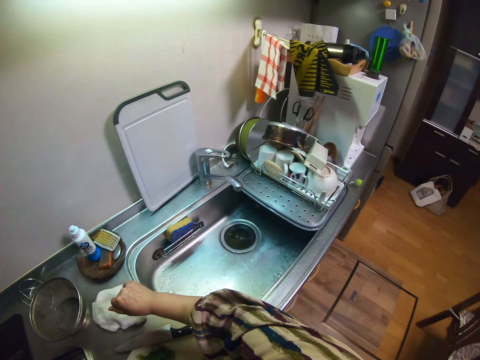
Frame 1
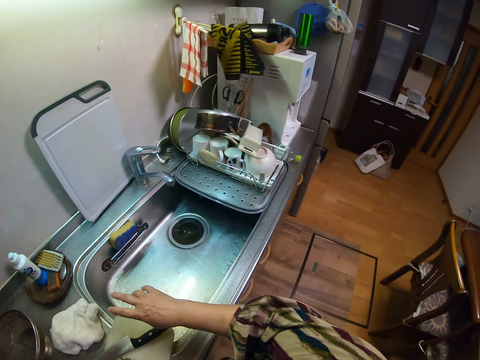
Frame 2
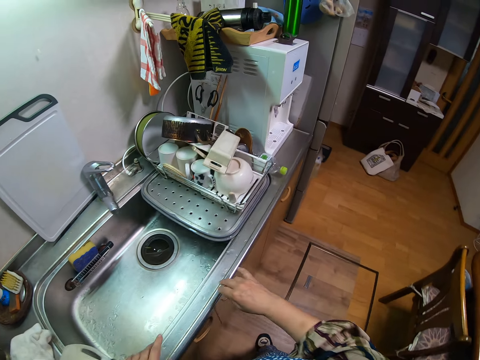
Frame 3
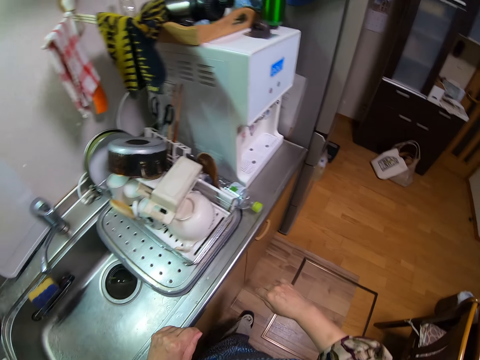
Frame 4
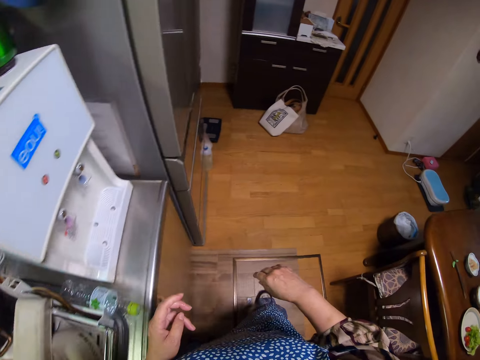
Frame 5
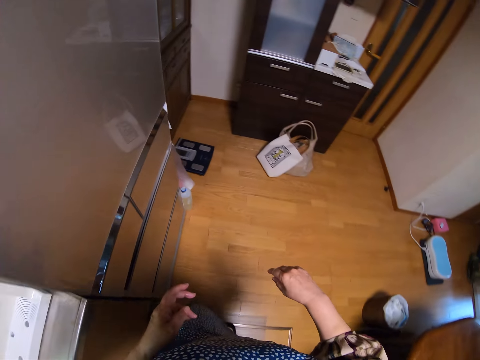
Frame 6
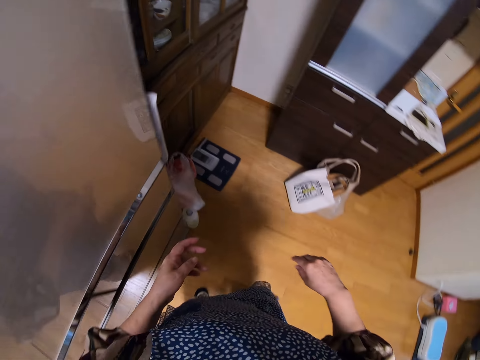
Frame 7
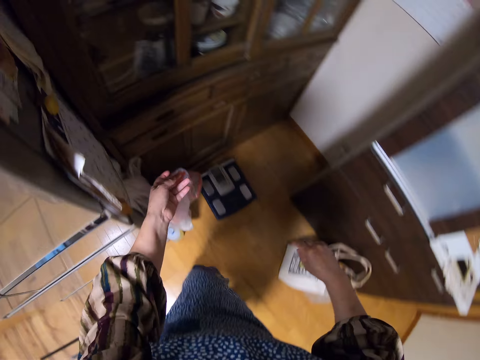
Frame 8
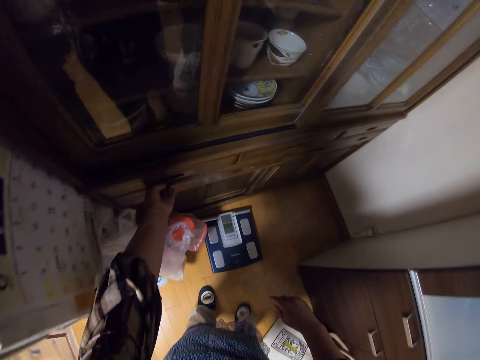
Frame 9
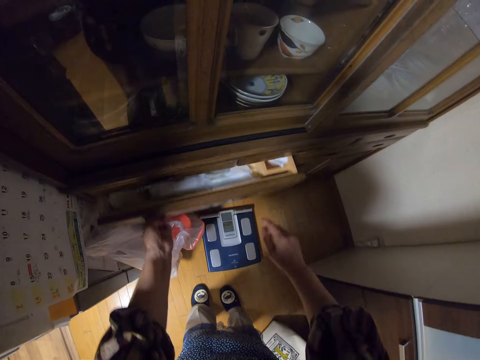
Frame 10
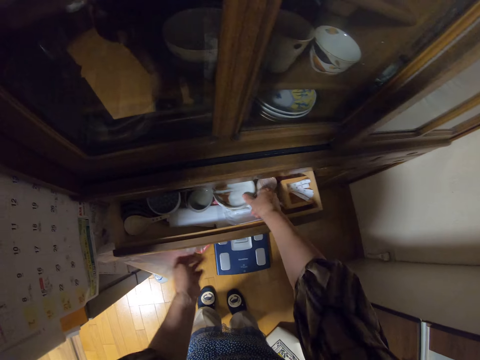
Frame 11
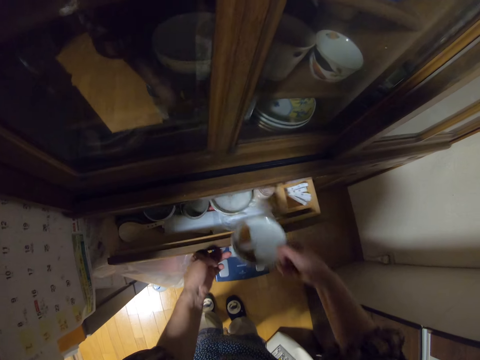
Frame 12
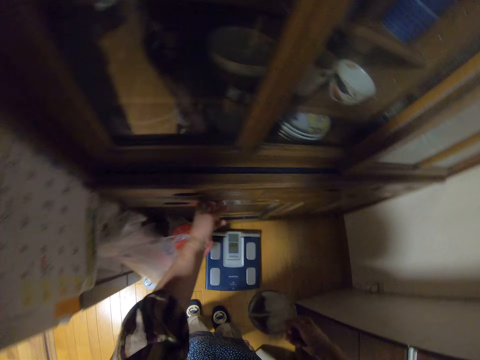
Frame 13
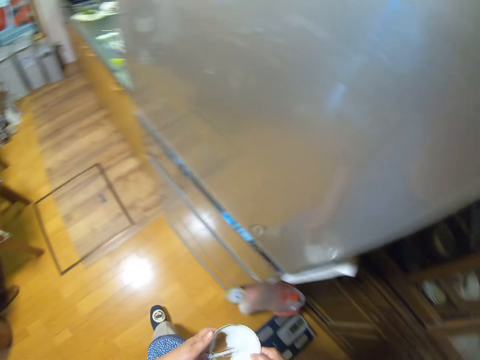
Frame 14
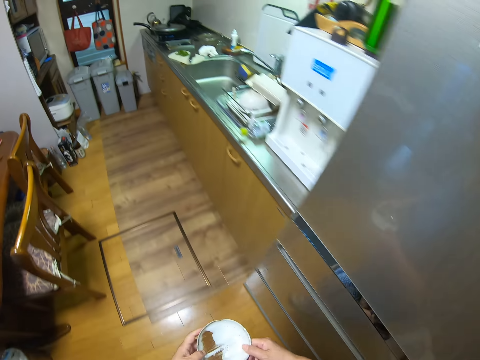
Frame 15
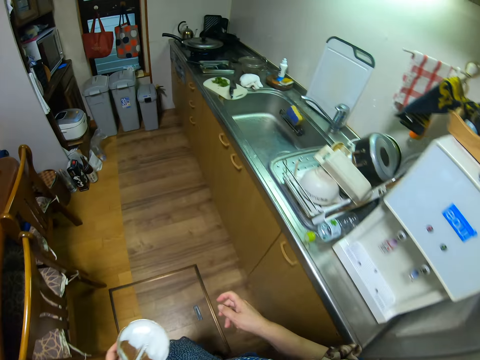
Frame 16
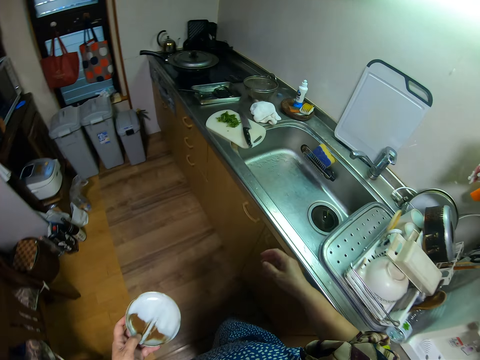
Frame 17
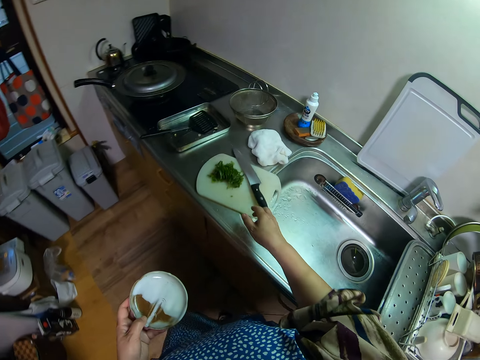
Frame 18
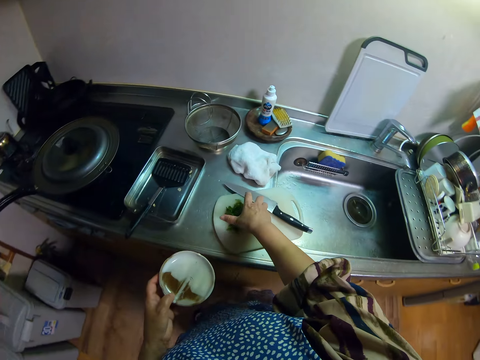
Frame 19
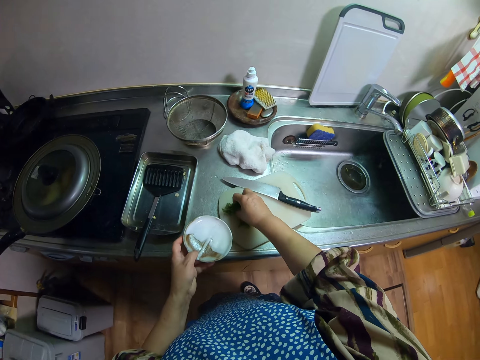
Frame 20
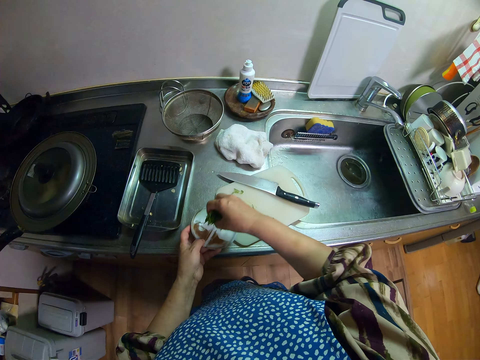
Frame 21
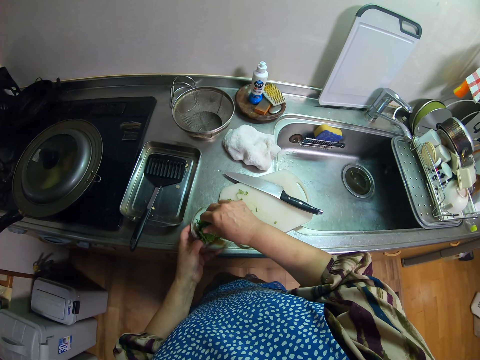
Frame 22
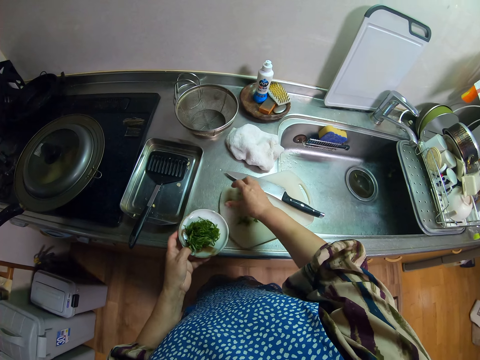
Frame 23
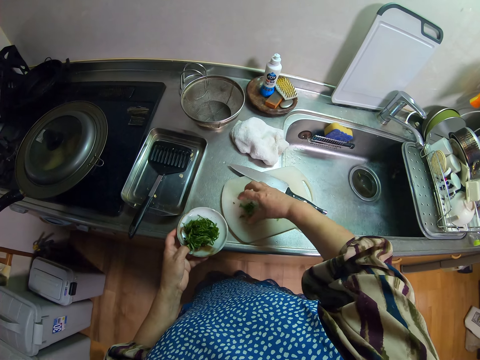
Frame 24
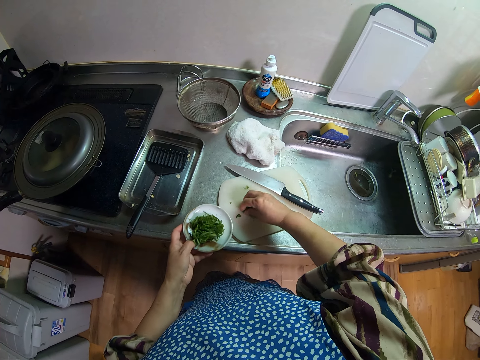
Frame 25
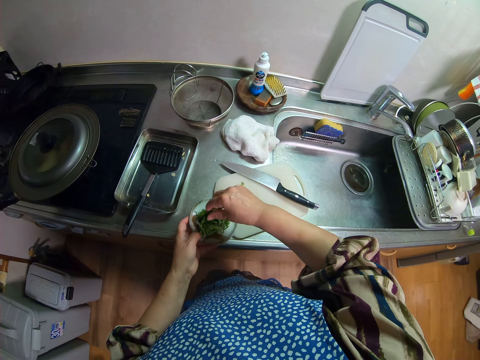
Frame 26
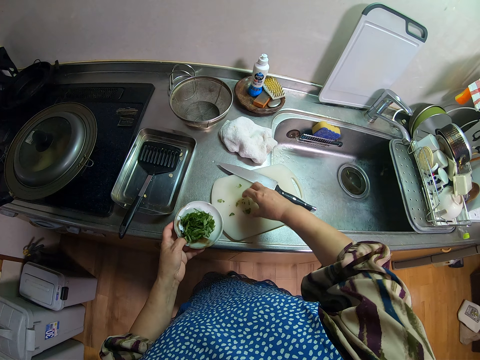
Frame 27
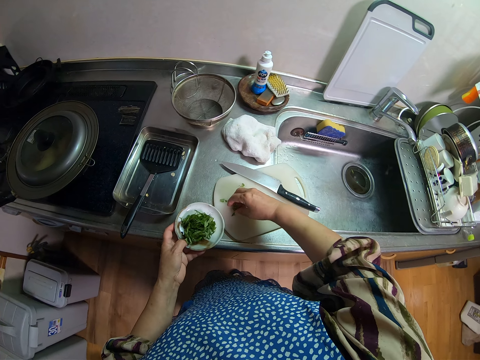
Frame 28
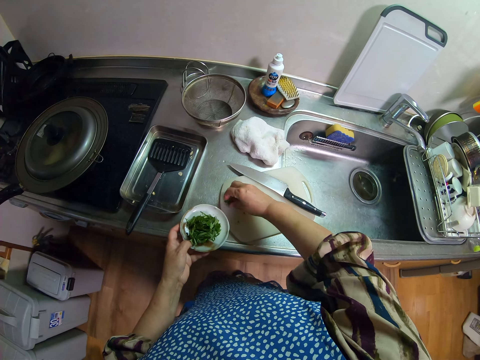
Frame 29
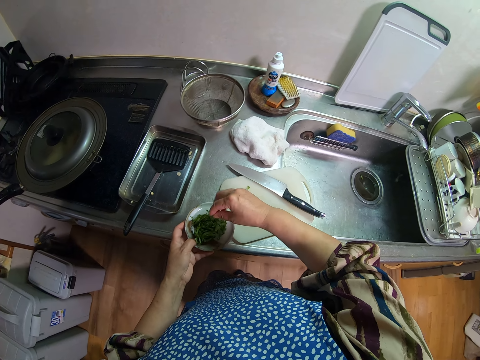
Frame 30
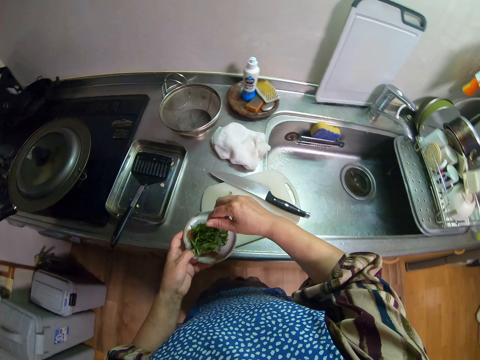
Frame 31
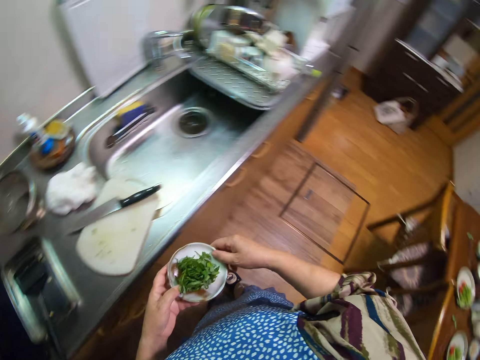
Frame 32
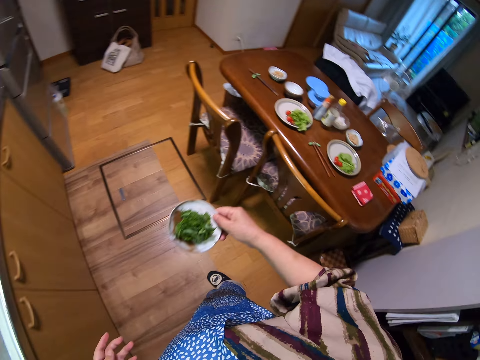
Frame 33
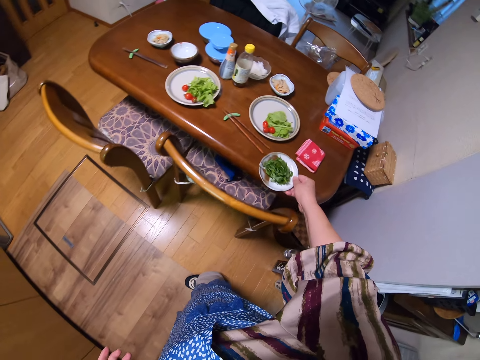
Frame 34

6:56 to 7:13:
The camera wearer drops the napkin on the table. She walks towards the cupboard. She opens a drawer with her left hand. She picks up a bowl from the drawer. She closes the drawer with her left hand. She walks back to the kitchen. She passes the bowl from her right hand to her left hand. She picks up the vegetables, the beefsteak plant, from the chopping board. She pours the vegetables in the bowl. She picks up the vegetables from the chopping board and pours the vegetables in the bowl again. She picks up the vegetables from the chopping board and pours the vegetables in the bowl again. She passes the bowl from her left hand to her right hand.

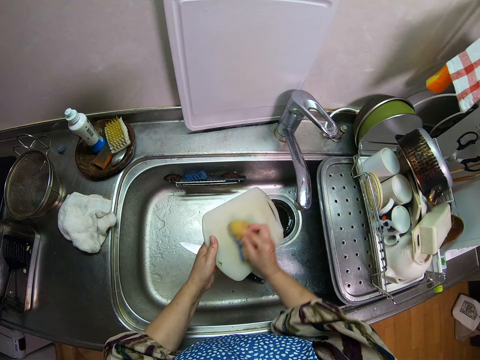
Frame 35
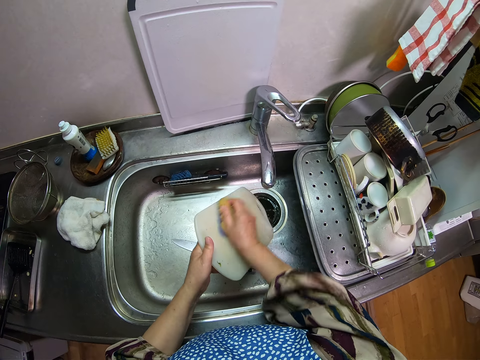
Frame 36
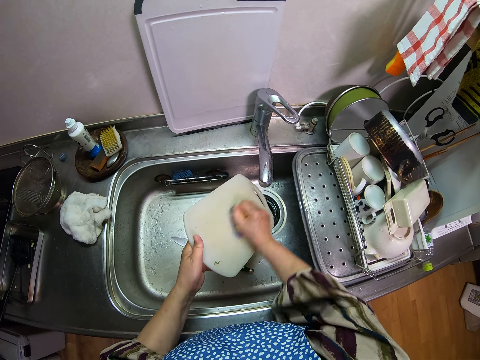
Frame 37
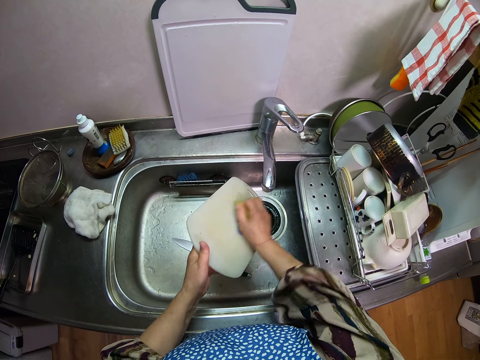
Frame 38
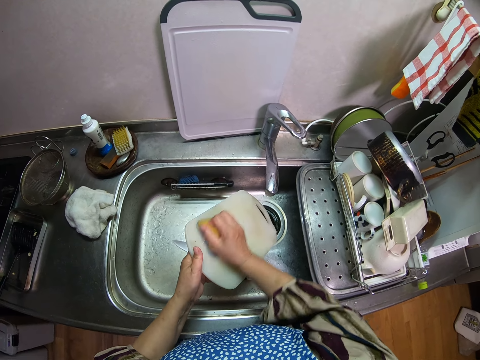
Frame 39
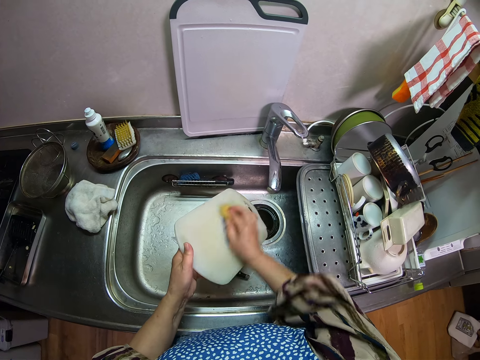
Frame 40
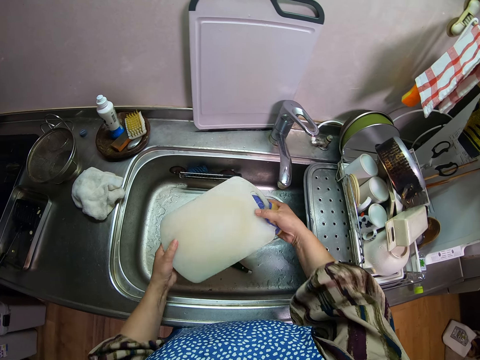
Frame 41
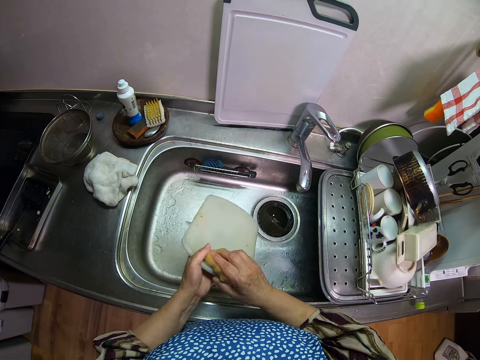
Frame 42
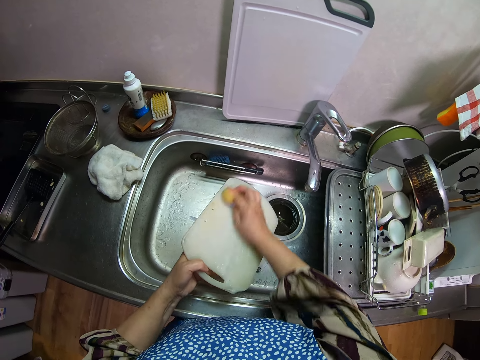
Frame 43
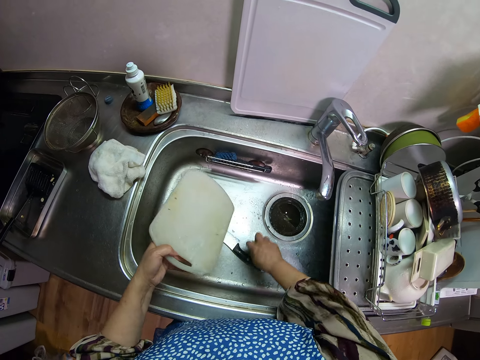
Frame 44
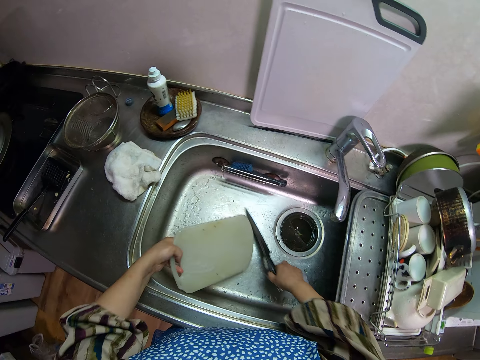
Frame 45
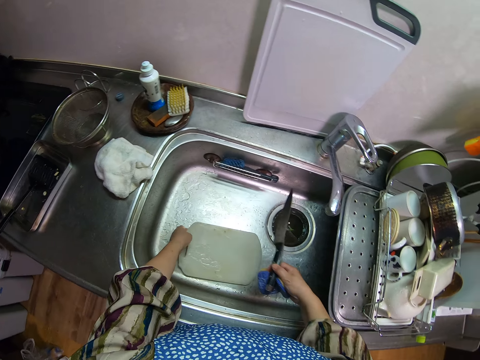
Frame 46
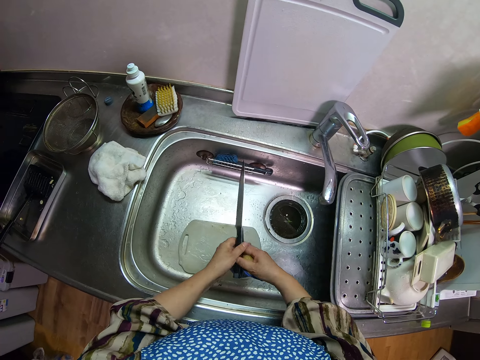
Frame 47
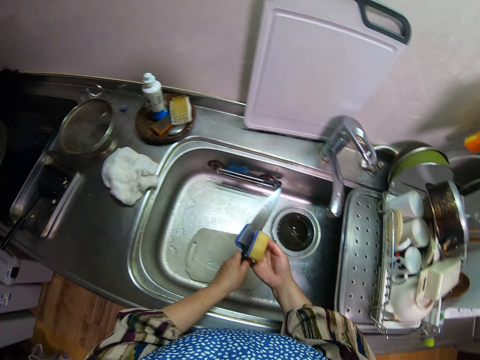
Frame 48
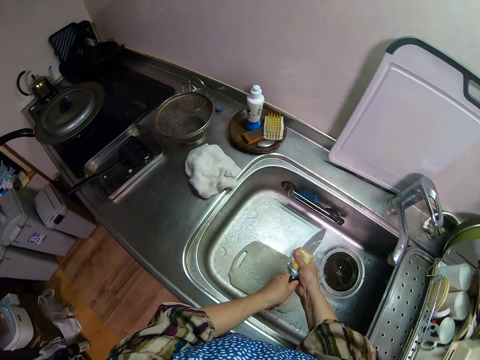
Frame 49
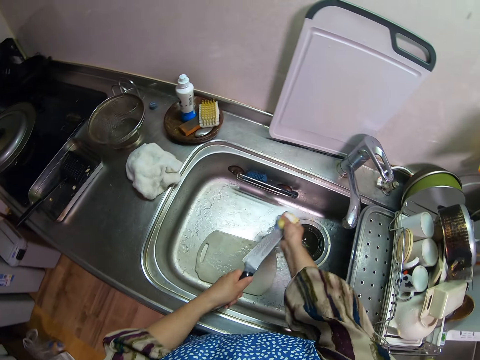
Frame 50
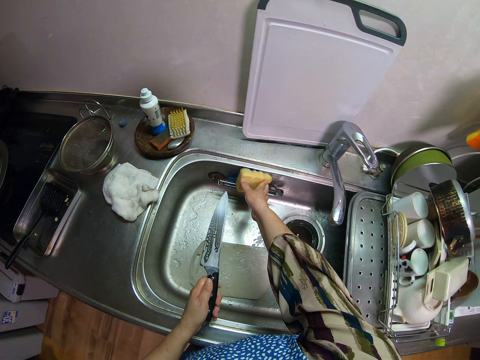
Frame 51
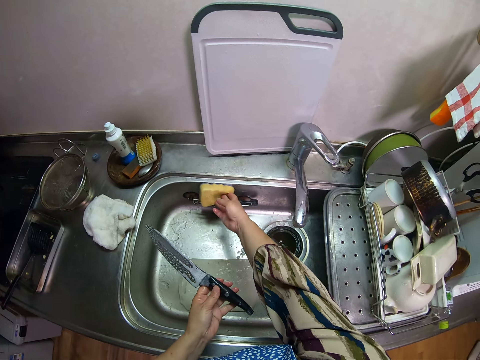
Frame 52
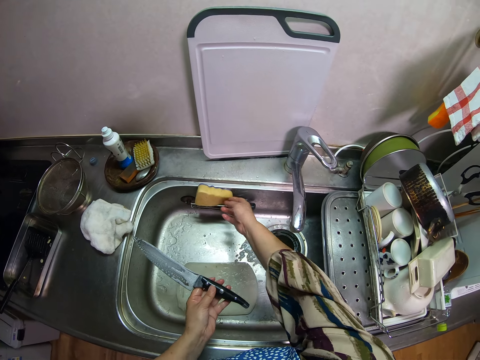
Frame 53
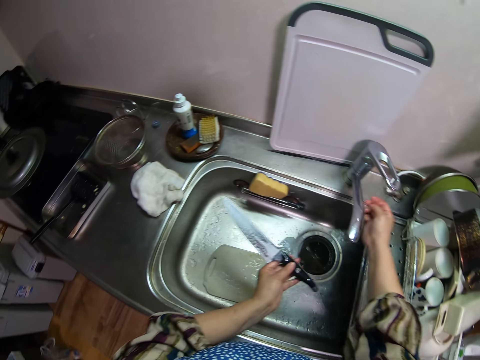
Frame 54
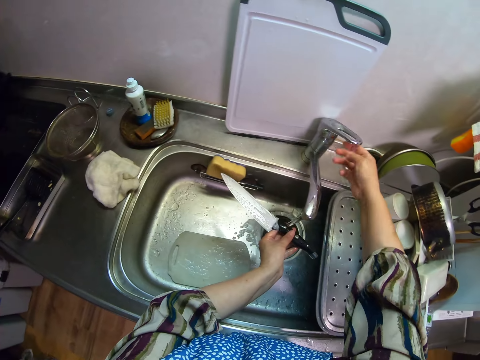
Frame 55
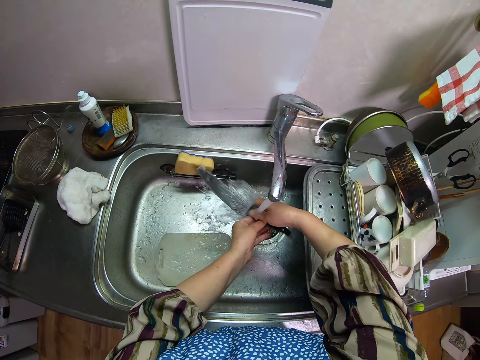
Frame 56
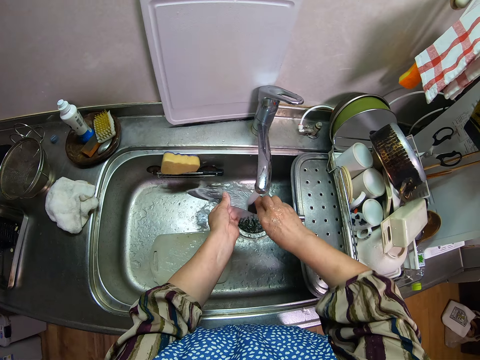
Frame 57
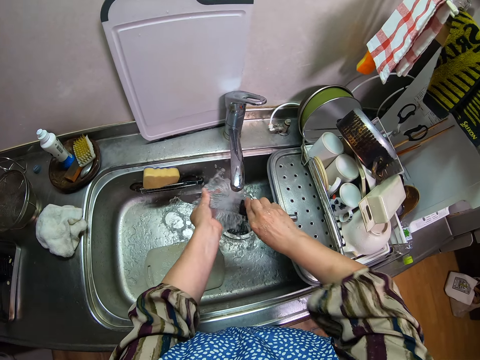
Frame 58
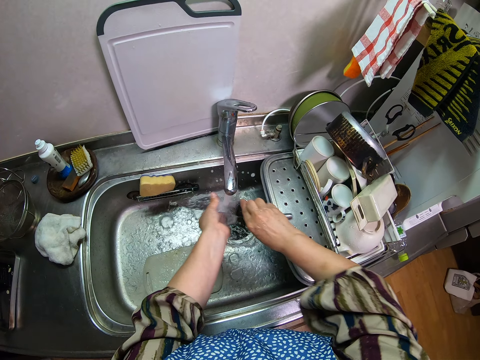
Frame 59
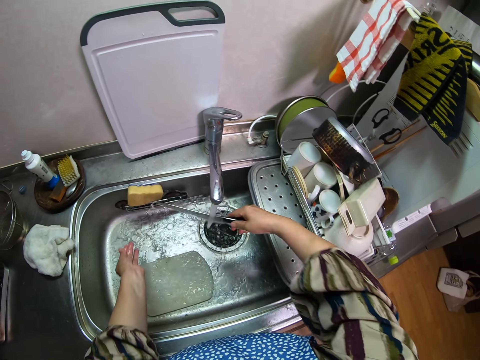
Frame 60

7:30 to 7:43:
The camera wearer takes the cutting board or chopping board. She washes the cutting board using the scrub sponge. She turns the cutting board. She washes the cutting board using the scrub sponge. She picks up the knife in the zinc. She drops the chopping board in the zinc. She washes the knife with the sponge. She places the sponge in the zinc. She turns on the tap with her right hand. She rinses the knife under the tap.
